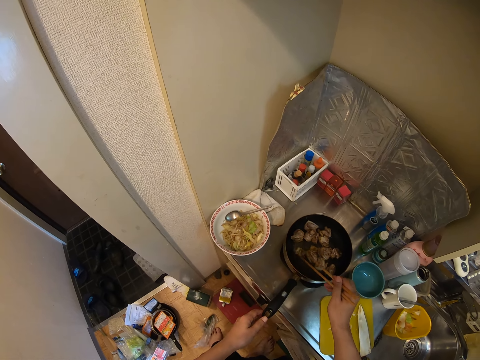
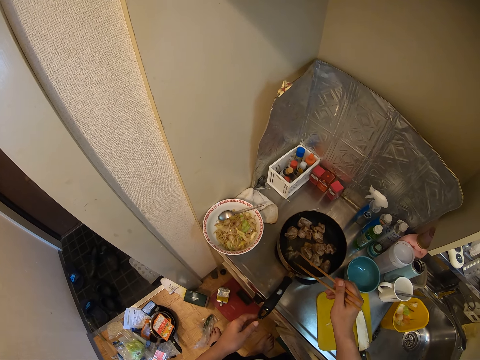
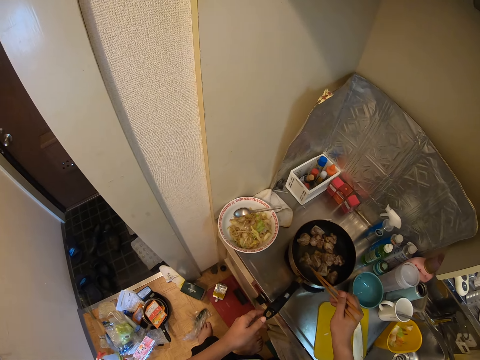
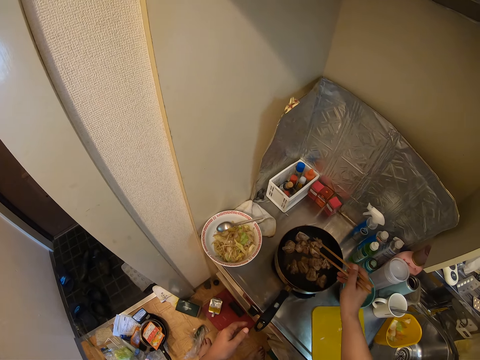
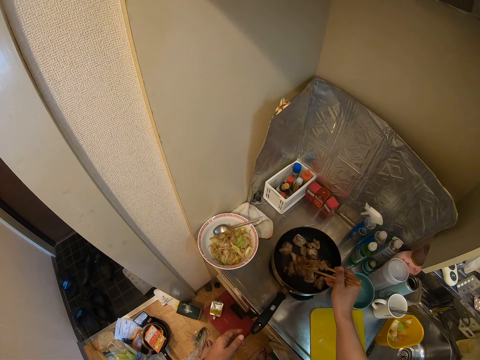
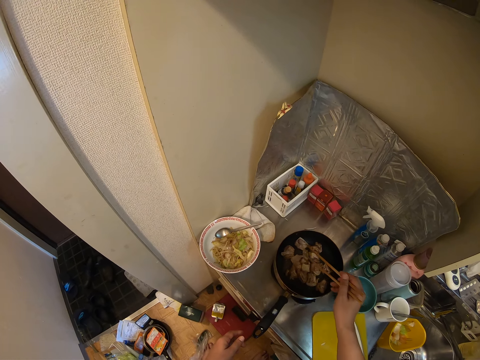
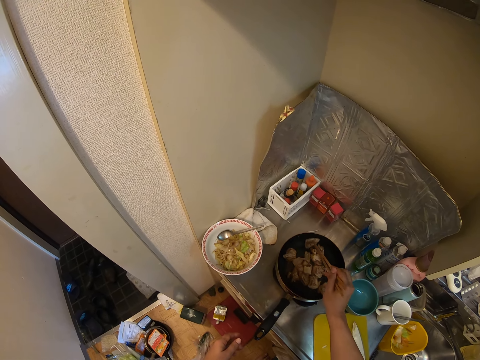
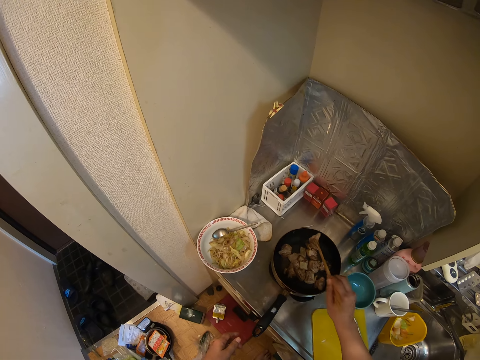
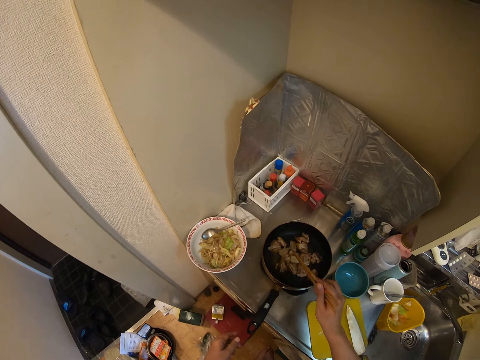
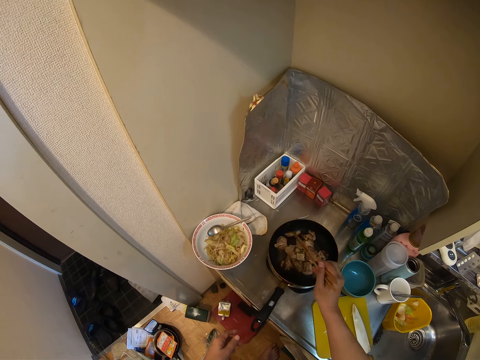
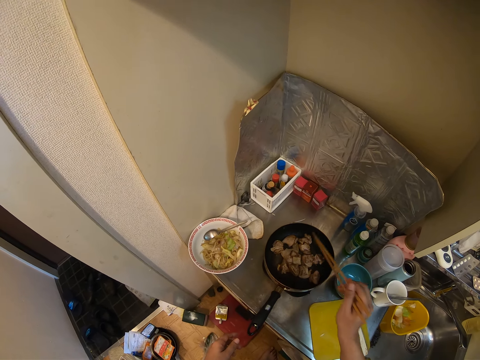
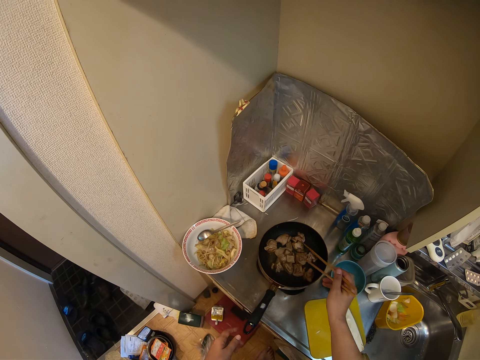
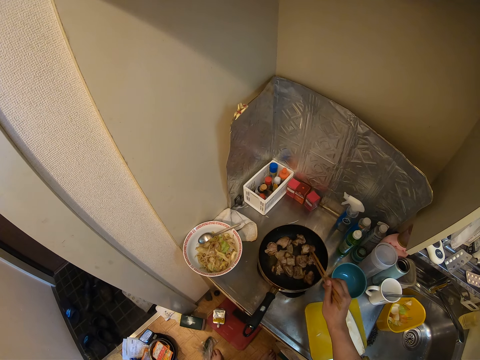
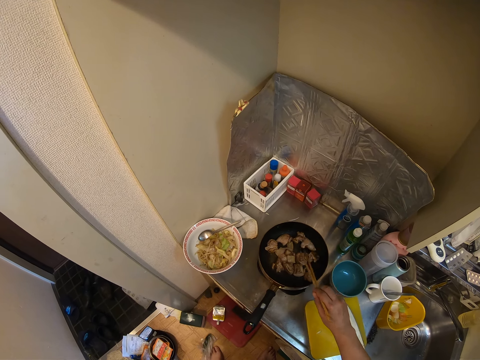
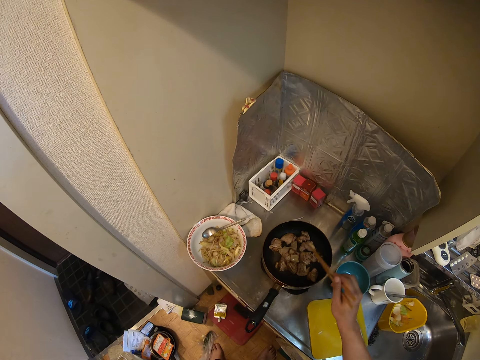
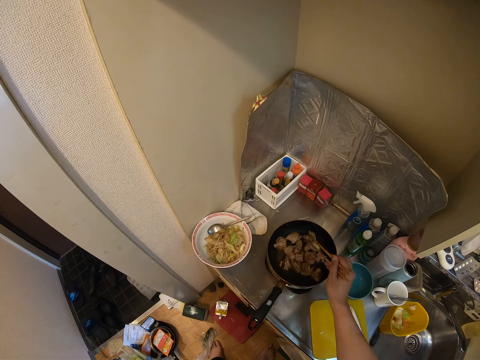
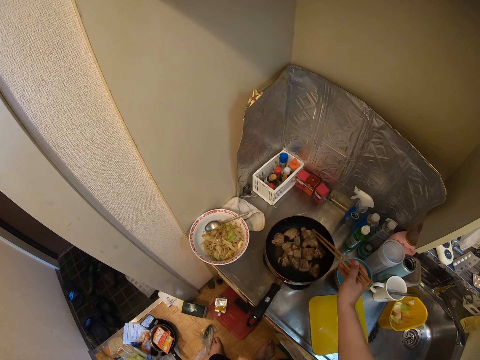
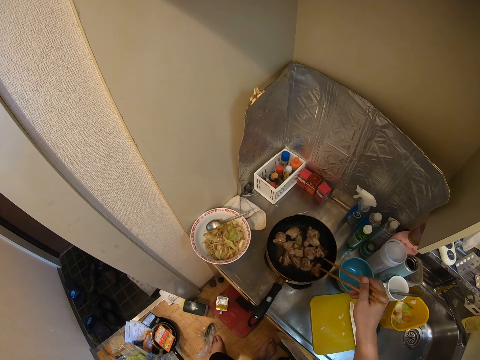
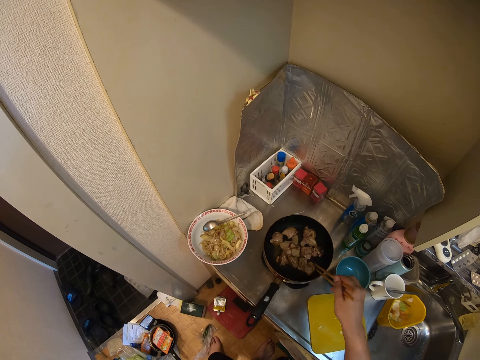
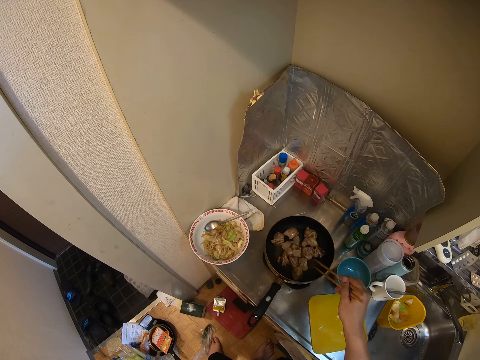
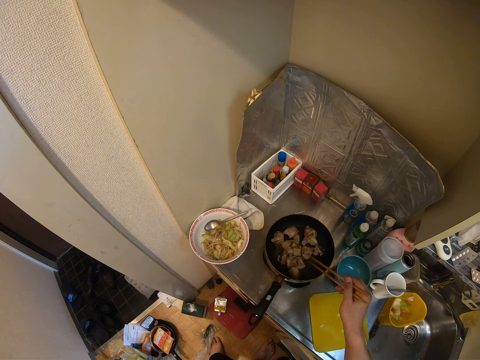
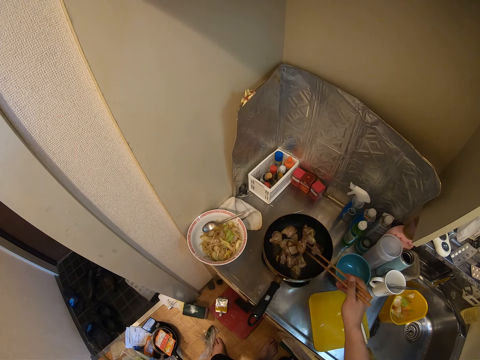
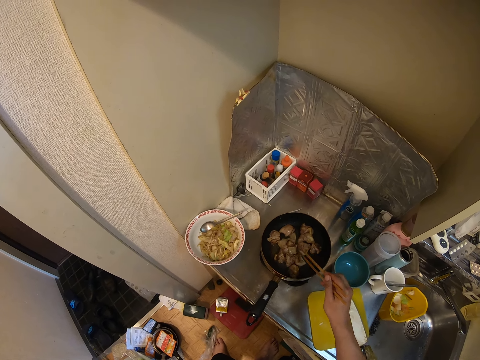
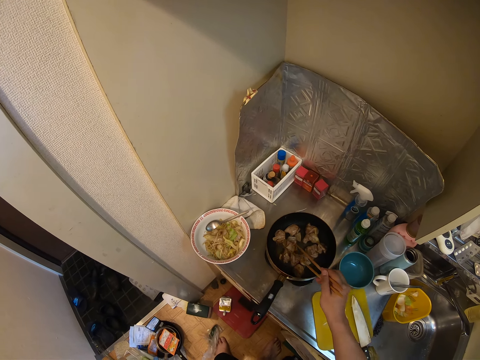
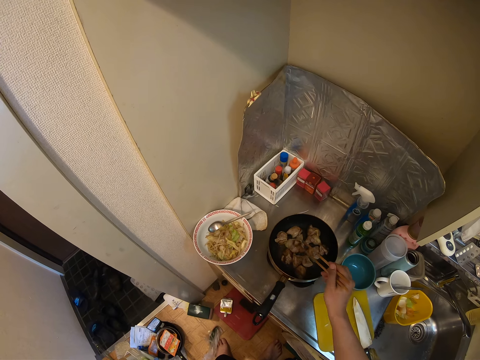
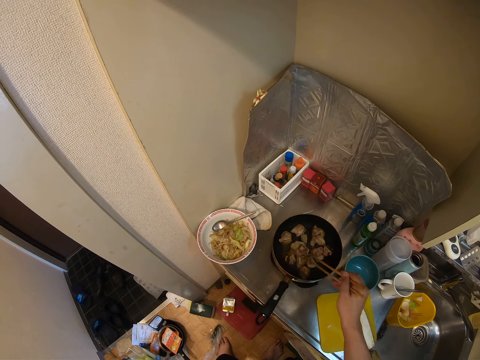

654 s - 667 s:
The camera wearer turns the meat.

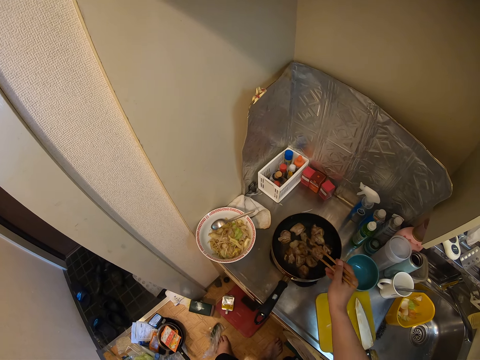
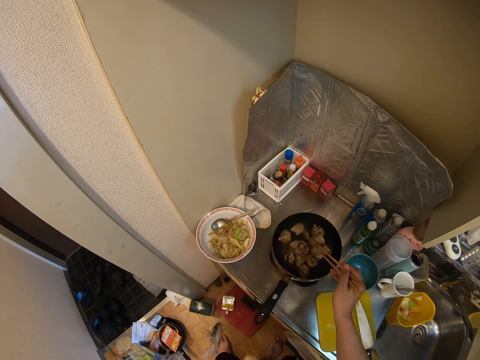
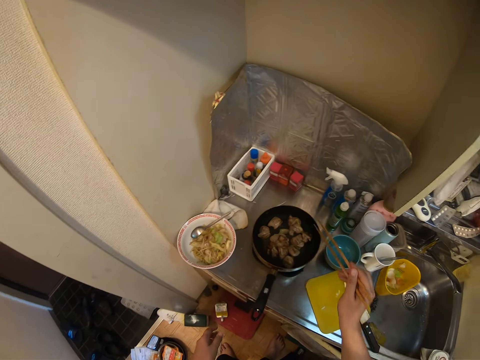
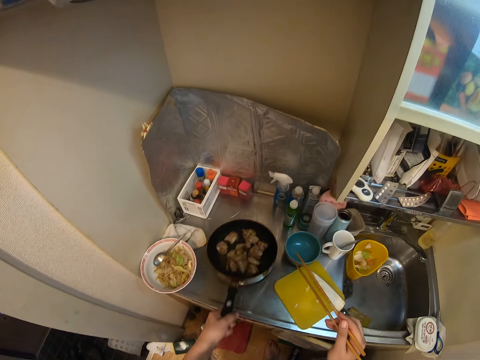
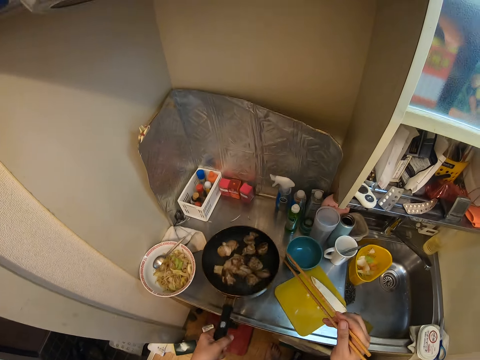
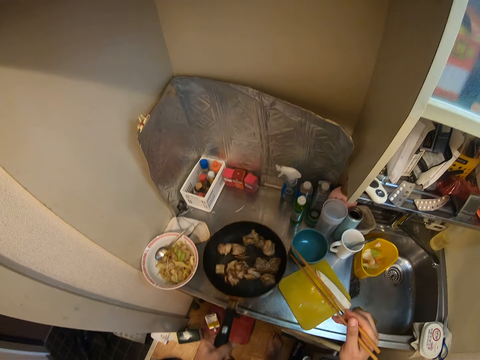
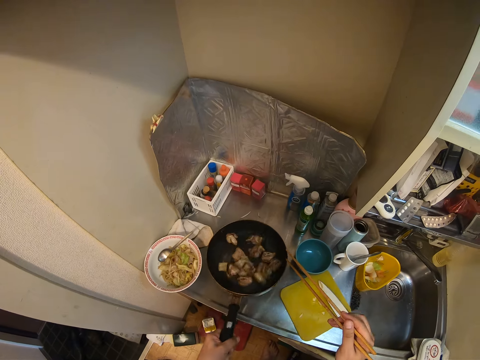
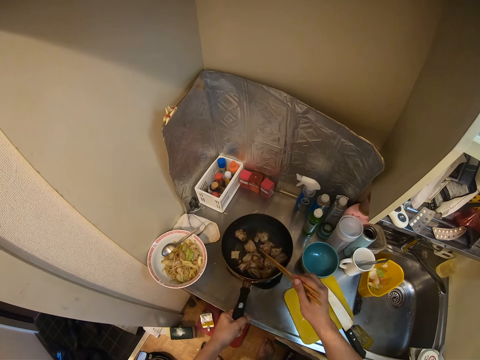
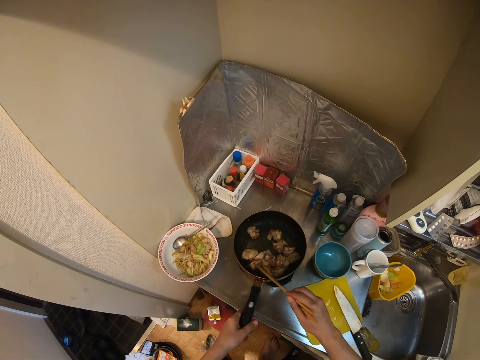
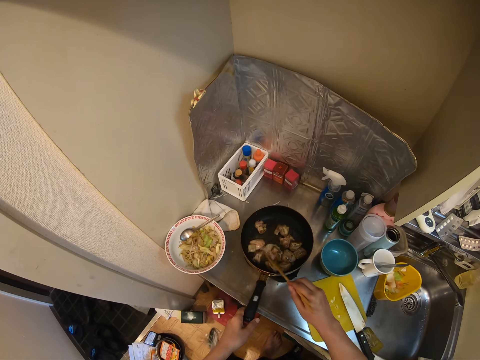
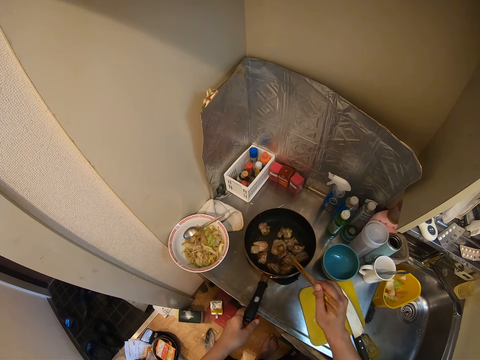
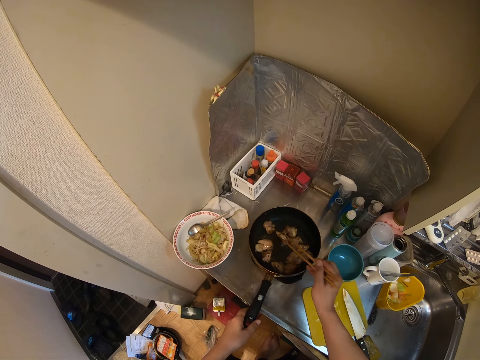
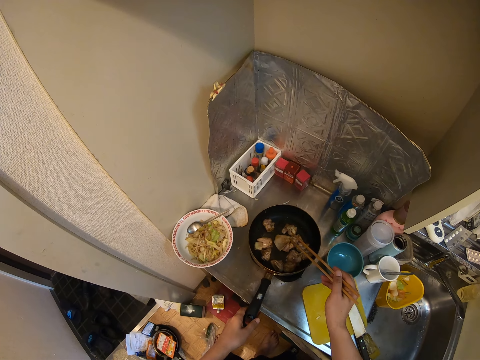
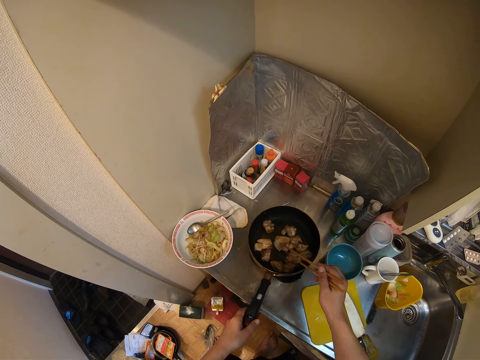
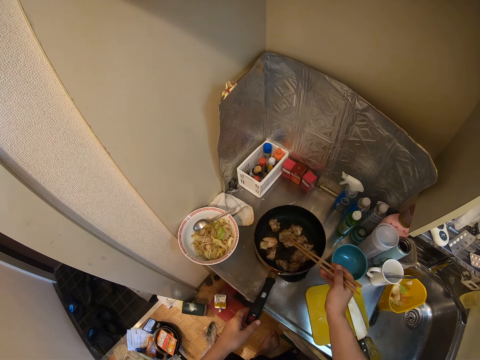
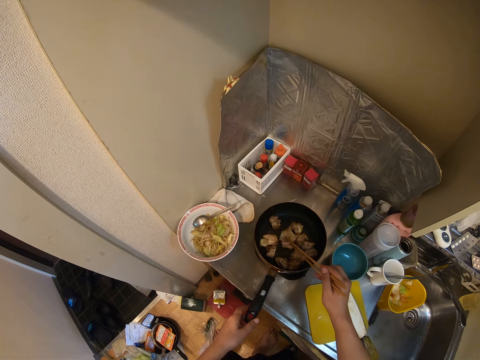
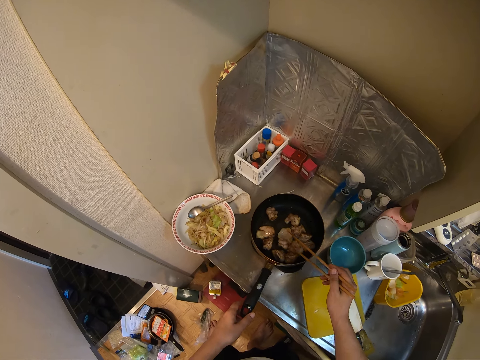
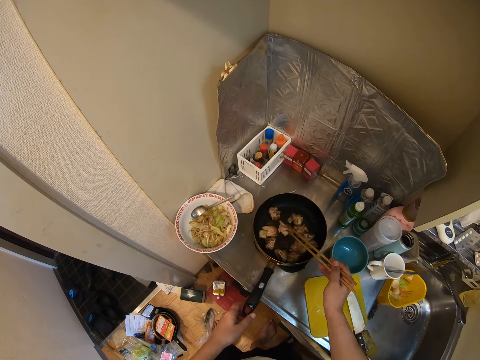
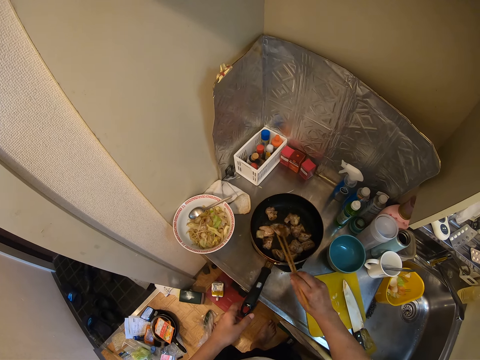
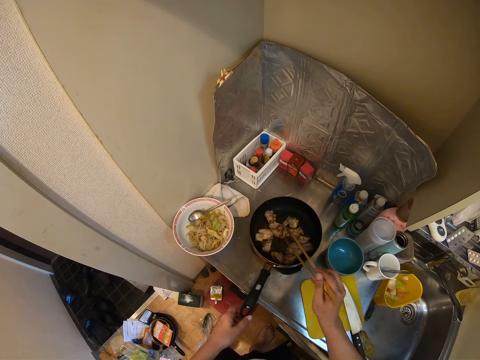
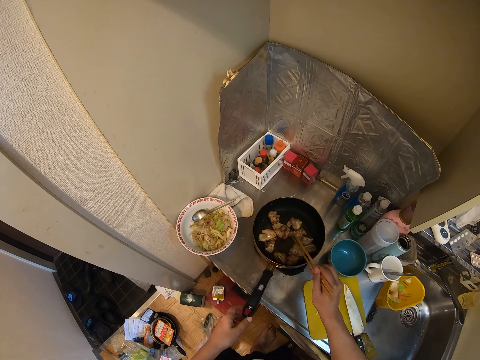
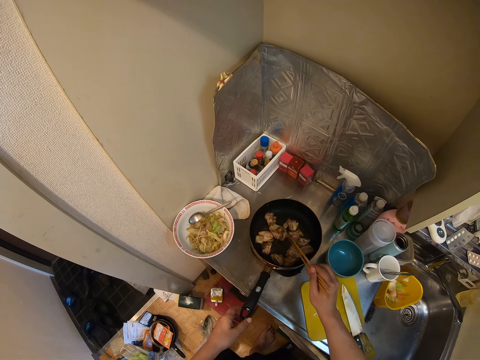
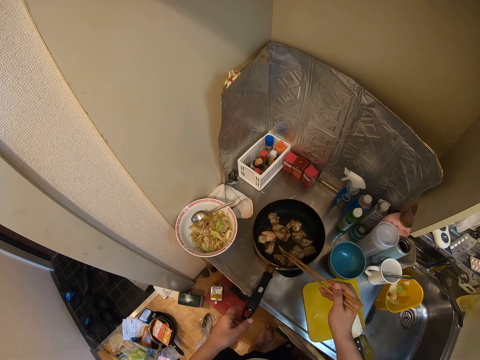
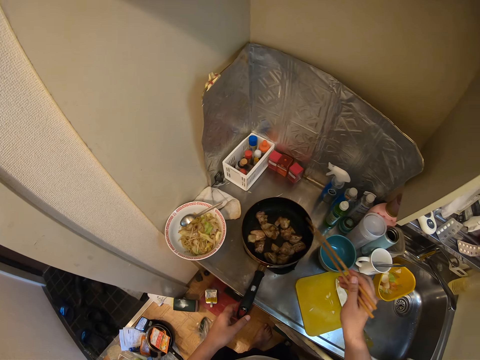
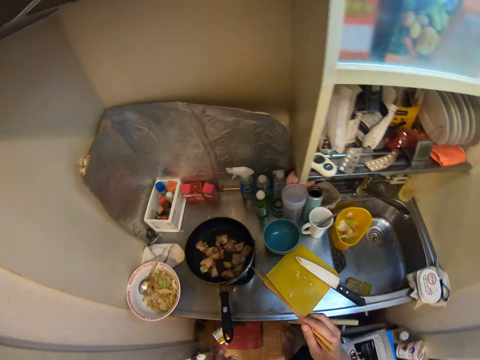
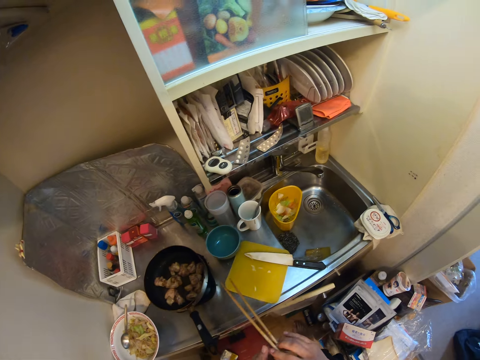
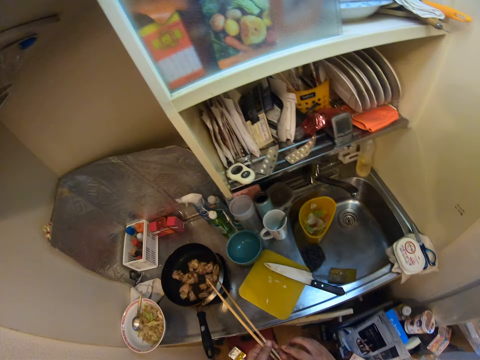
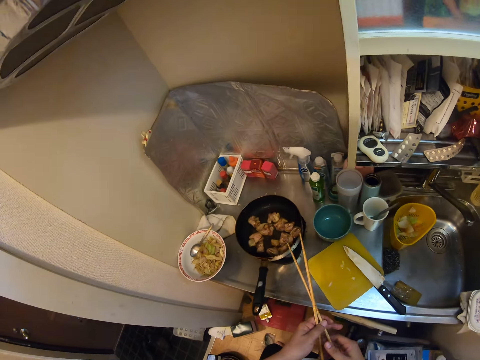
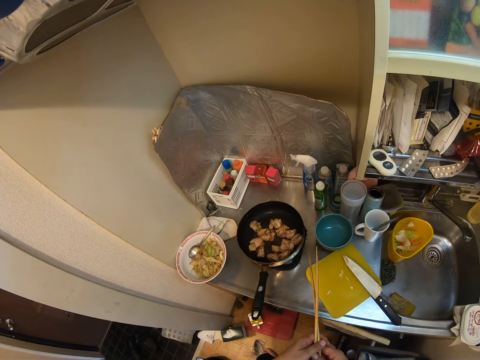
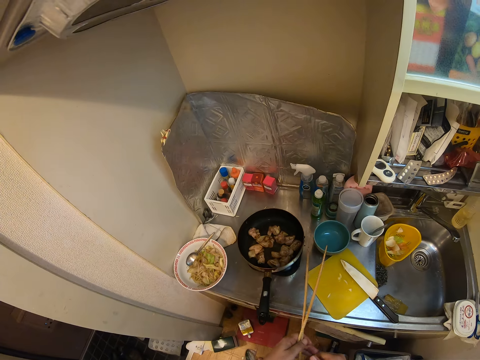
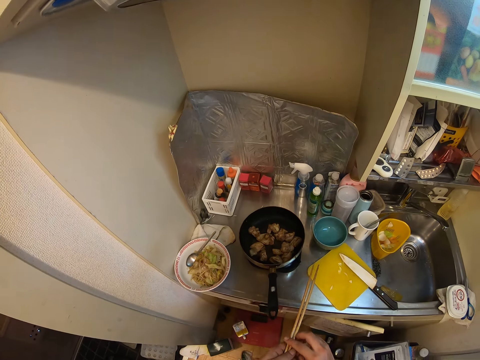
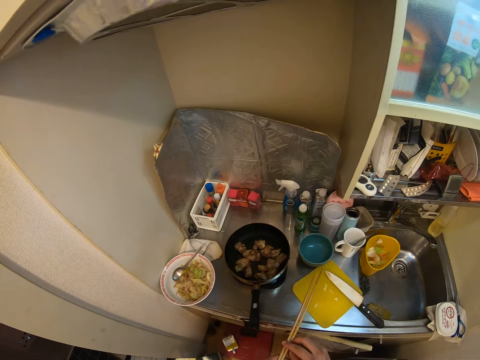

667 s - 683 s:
The camera wearer picks the skillet from the cooker. They shake the skillet. They place the skillet back on the cooker. They turn the meat pieces in the skillet with chopsticks. They move the chopsticks off the skillet.
